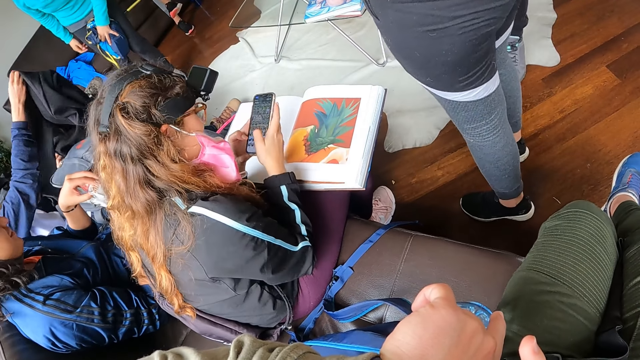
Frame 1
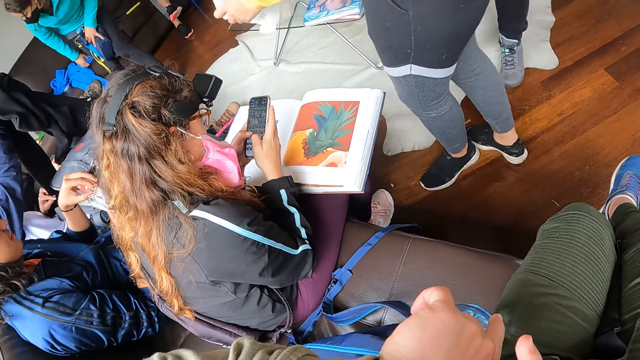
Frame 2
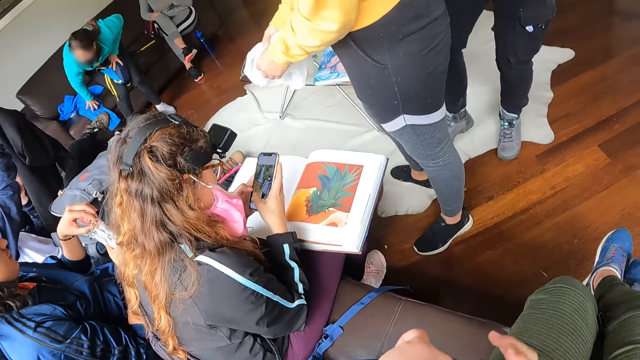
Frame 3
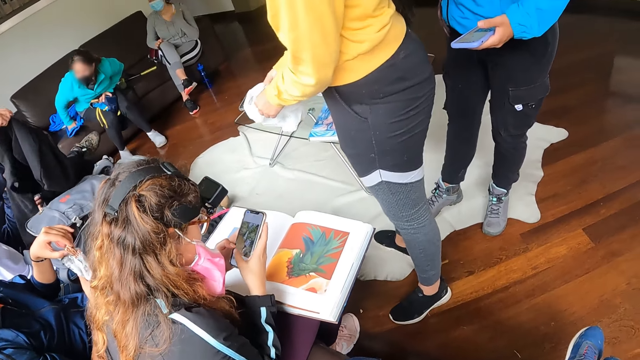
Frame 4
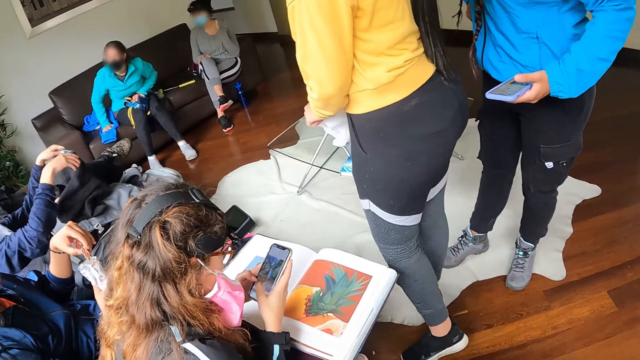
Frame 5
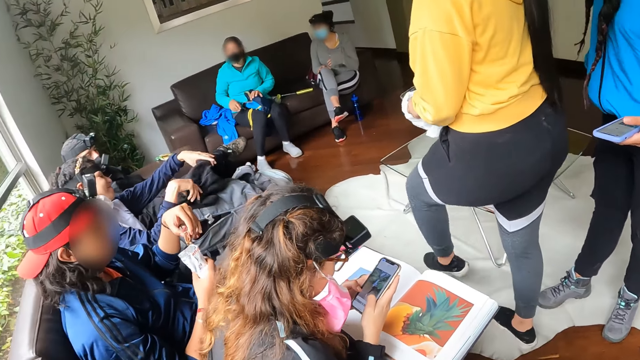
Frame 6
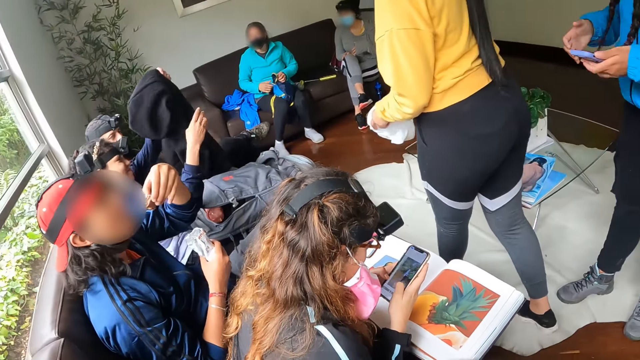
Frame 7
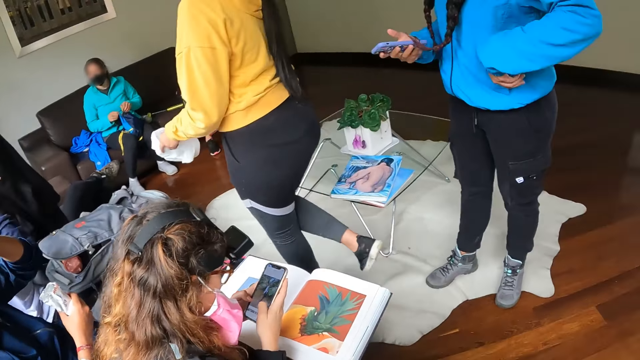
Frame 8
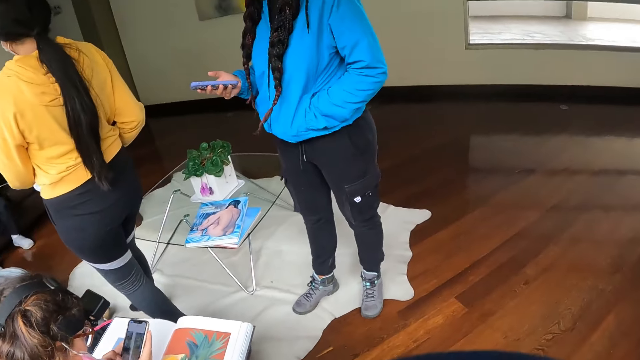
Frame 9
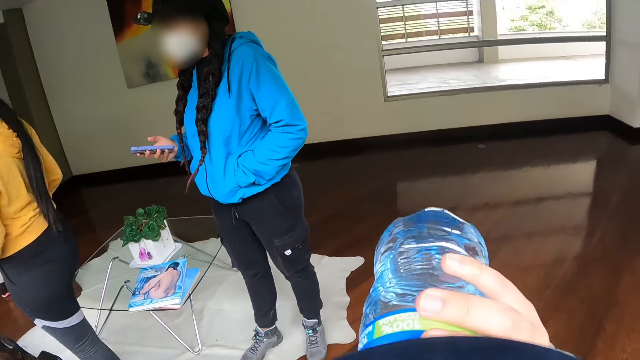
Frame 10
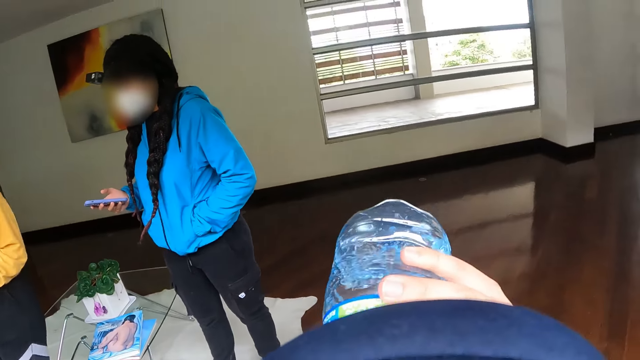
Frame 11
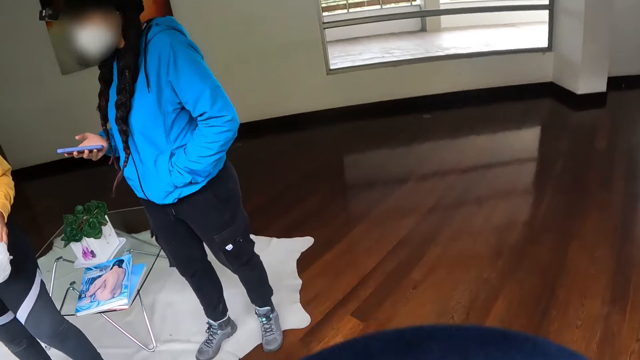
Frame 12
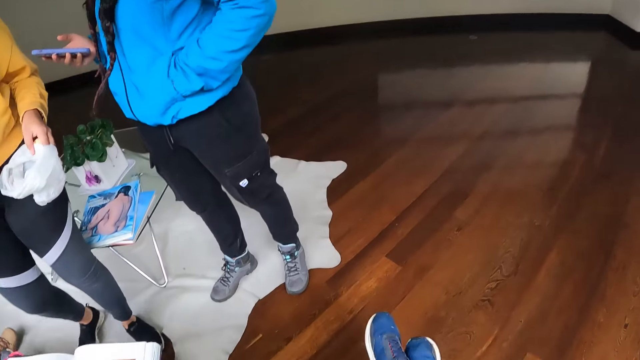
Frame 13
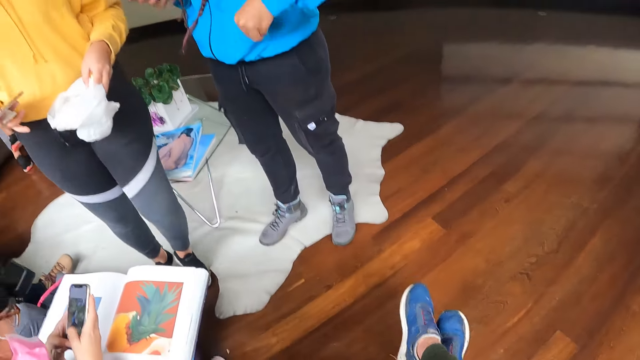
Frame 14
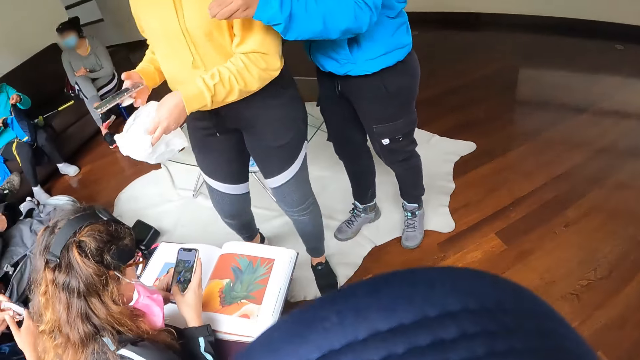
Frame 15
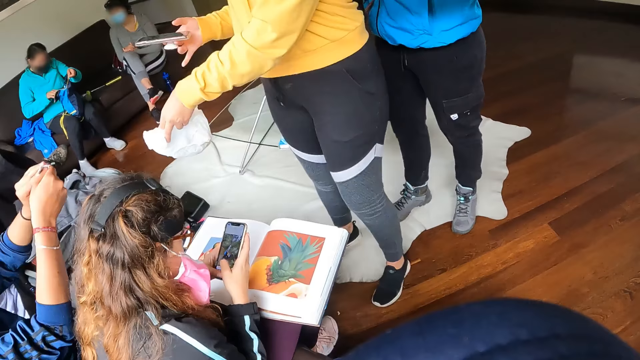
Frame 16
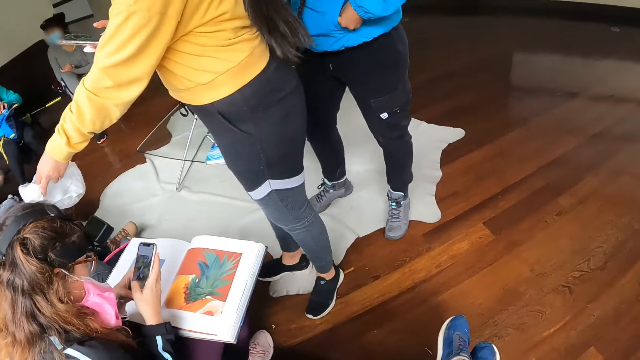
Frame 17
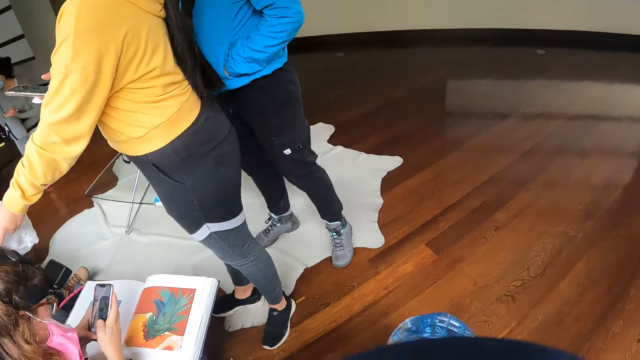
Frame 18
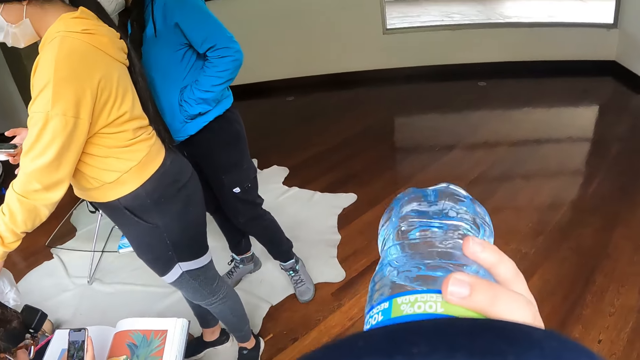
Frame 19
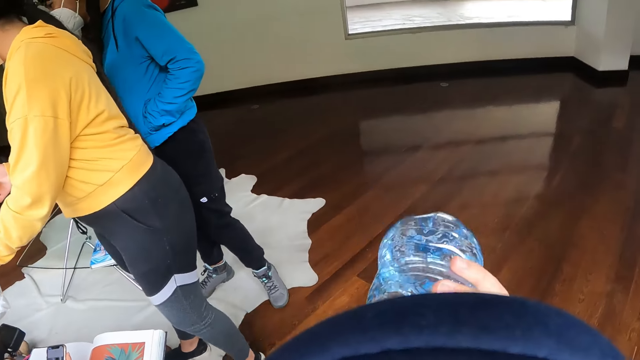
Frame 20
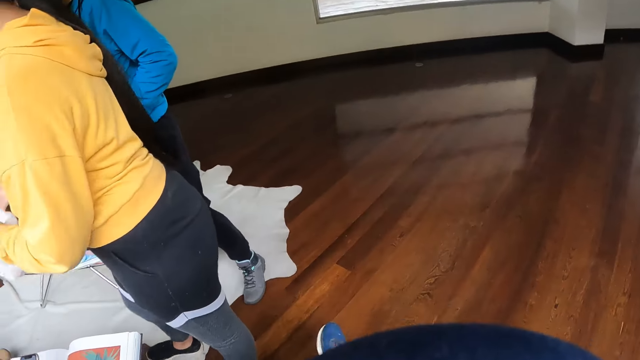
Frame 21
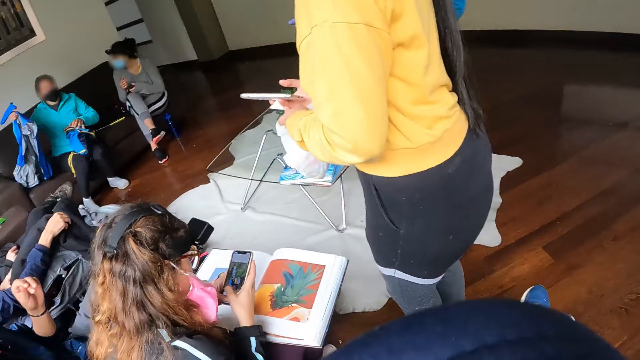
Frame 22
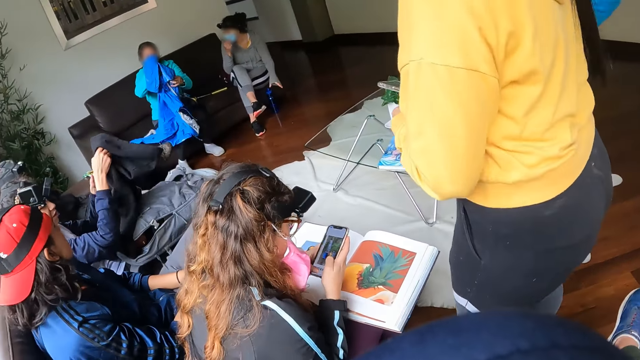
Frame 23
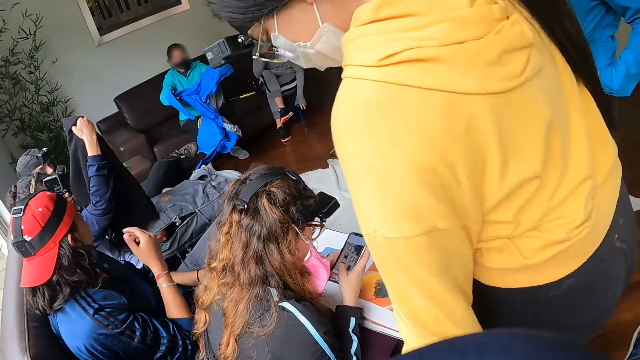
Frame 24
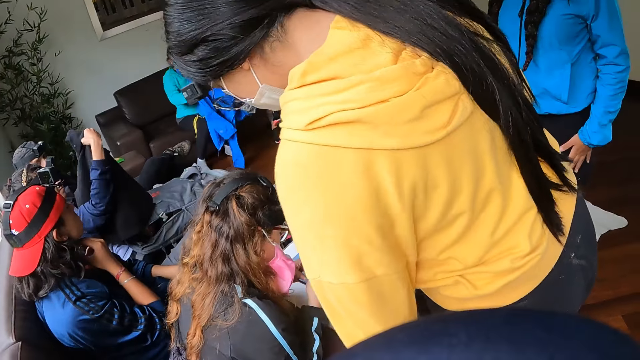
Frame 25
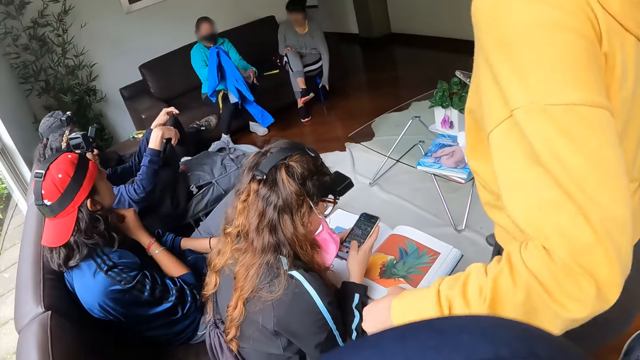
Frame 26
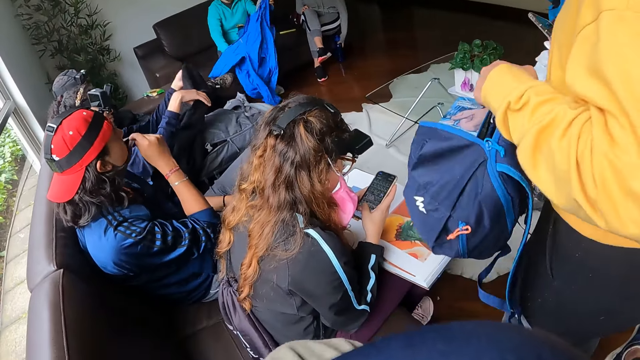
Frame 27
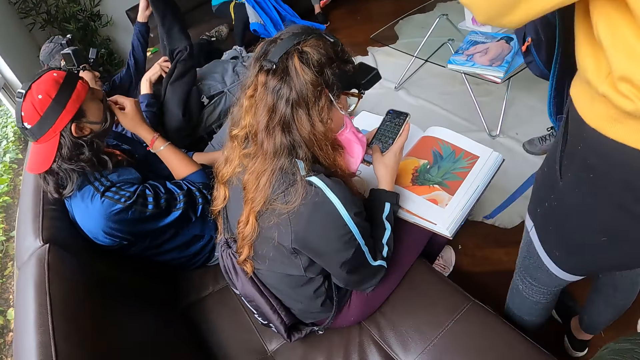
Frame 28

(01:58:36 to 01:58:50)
The woman operates the phone with her hands. The woman holds the phone with her left hand. Another woman walks towards the group of people in the room with the nylon bag in her hands. The first woman passes the phone from her left hand to her right hand. The first woman puts her left hand in her hoodie jacket. The camera wearer drinks a bottle of water with her right hand. The other woman holds the nylon bag with her left hand. The first woman interacts with the other woman. A man puts some dirt in the nylon bag on the other woman's left hand using both hands. The camera wearer looks around. The other woman passes the nylon bag from her left hand to her right hand. The man wears a facemask on his neck with his right hand. The other woman picks up the blue bag from the chair with her left hand.

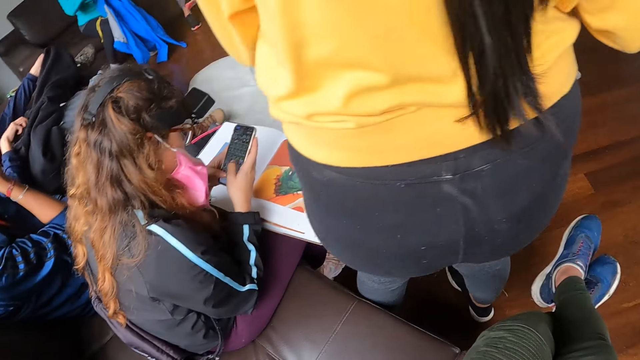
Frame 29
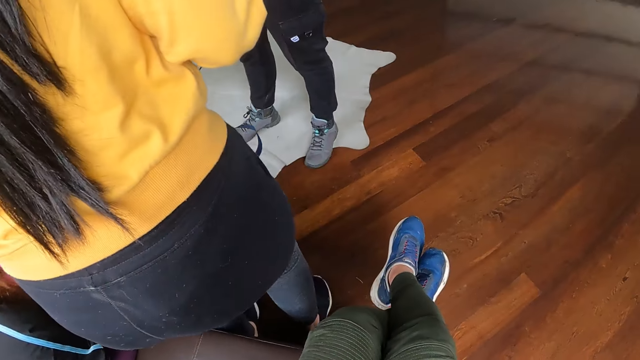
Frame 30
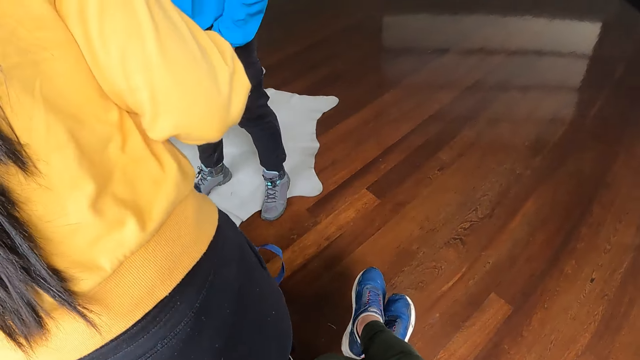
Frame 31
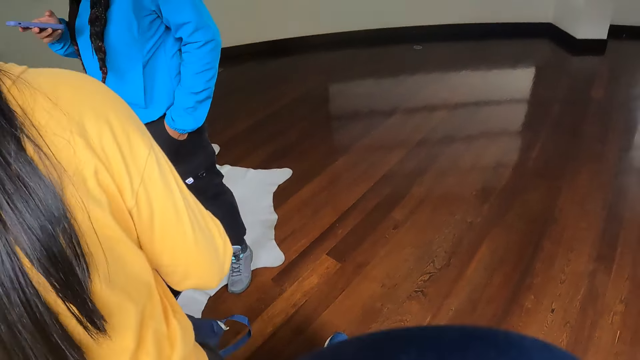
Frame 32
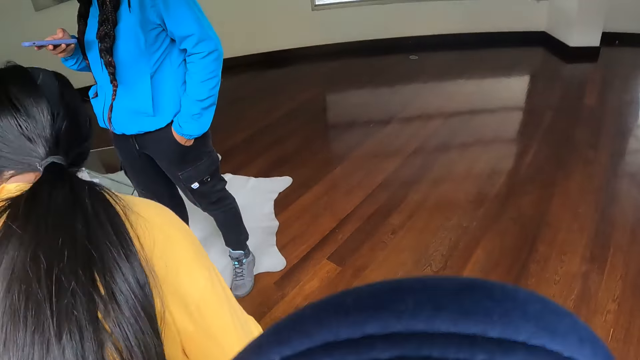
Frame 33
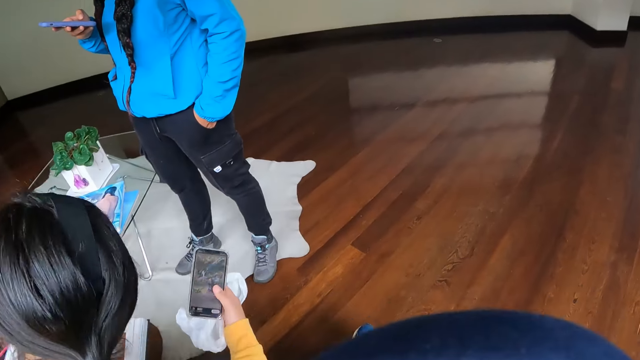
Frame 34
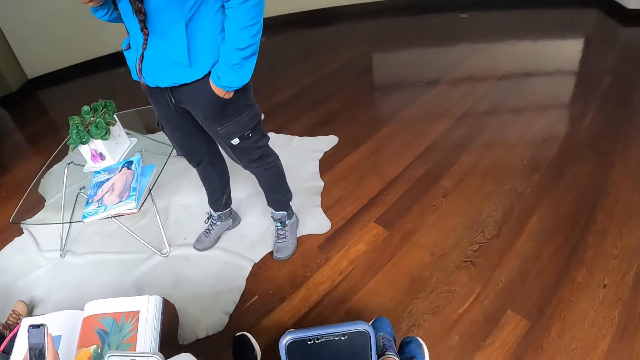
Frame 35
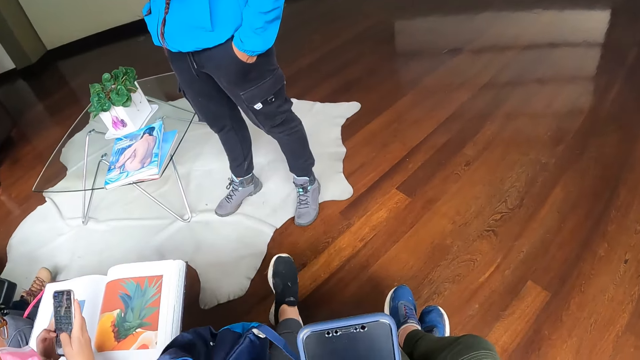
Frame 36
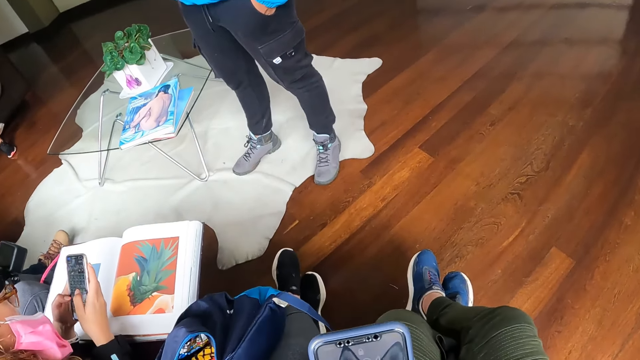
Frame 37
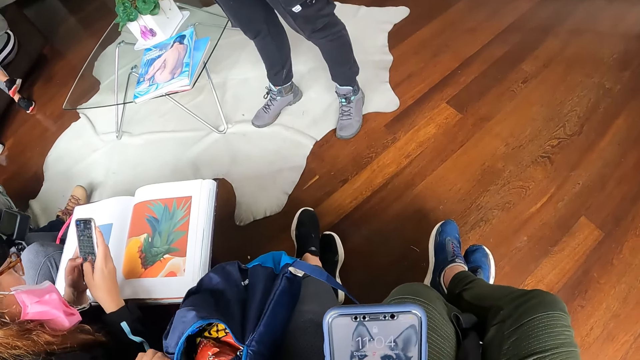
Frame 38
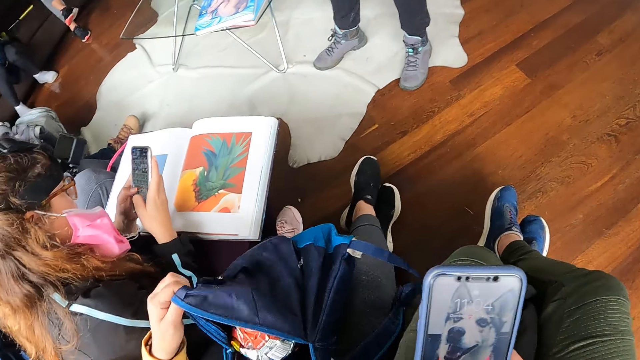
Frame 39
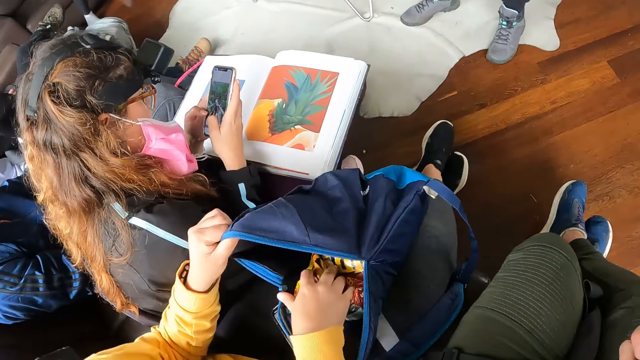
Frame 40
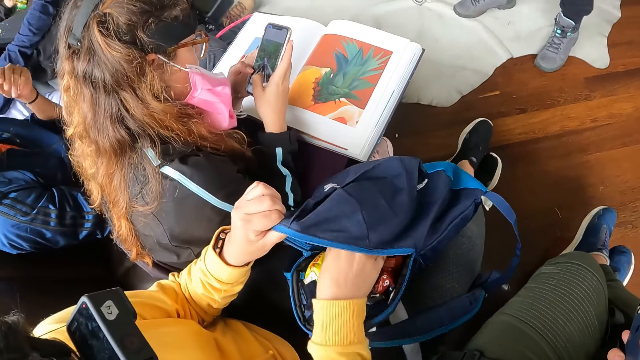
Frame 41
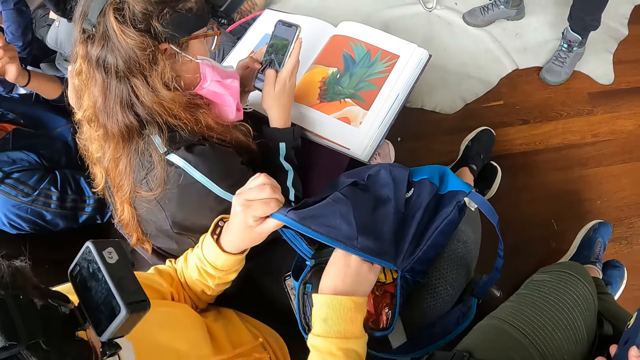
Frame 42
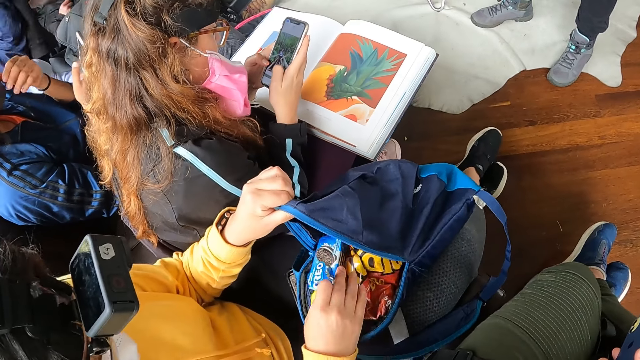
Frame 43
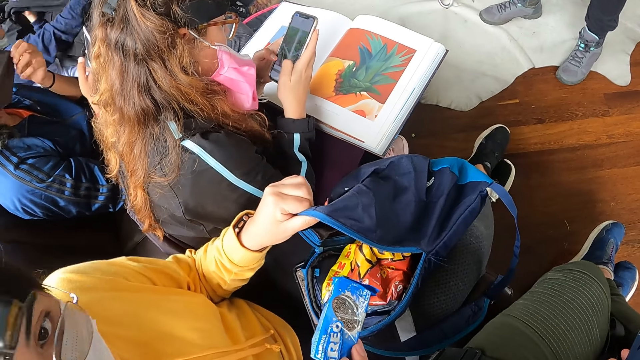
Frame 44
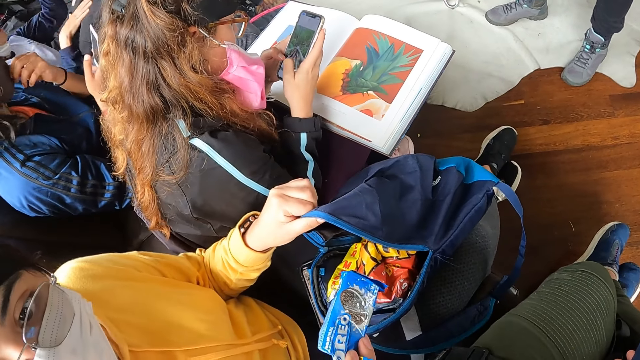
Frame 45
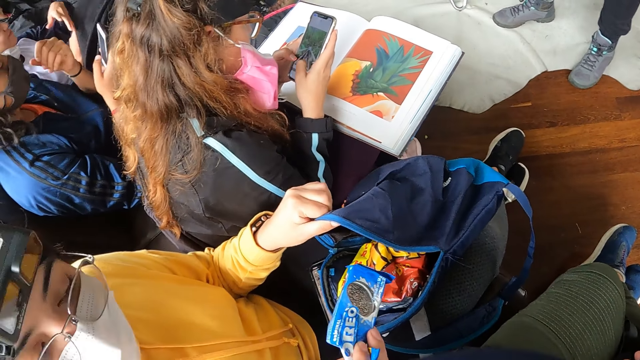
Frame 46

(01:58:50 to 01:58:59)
A woman sits on the chair in the room. The woman crosses her legs. The camera wearer uses the phone. The woman searches the blue bag with her right hand. The camera wearer looks around. The woman removes a cookie biscuit from the blue bag with her right hand. A man adjusts the facemask with his left hand. The woman offers the cookie biscuit in her right hand to the camera wearer. The camera wearer dialogues with a person.
